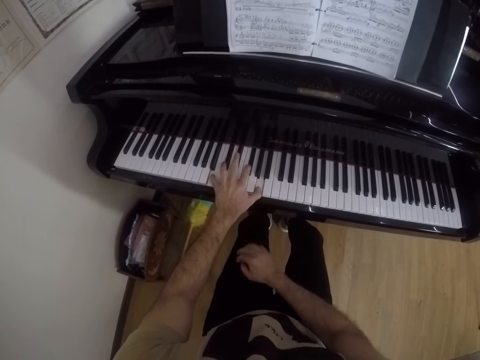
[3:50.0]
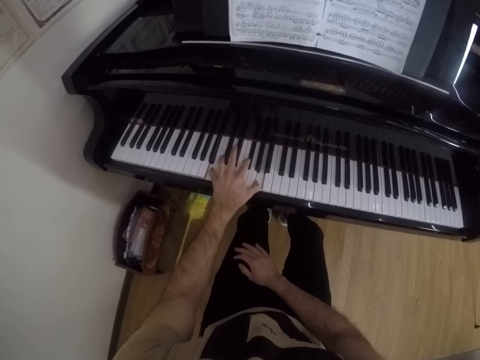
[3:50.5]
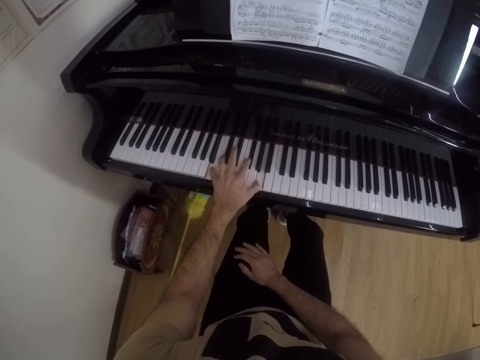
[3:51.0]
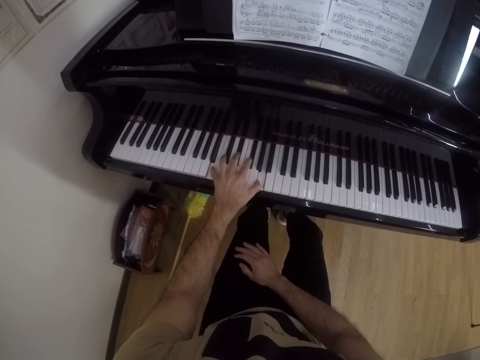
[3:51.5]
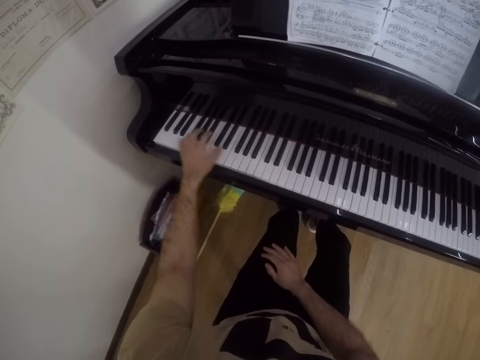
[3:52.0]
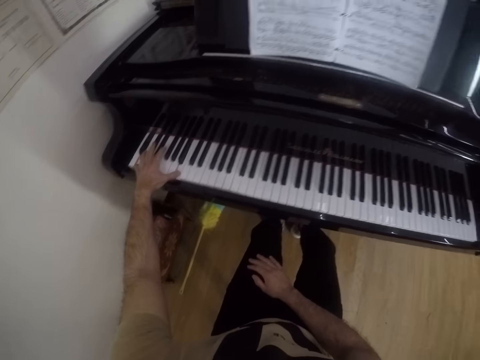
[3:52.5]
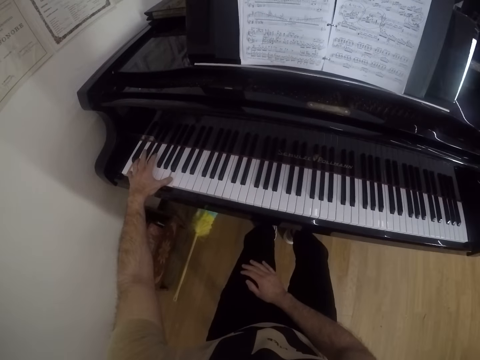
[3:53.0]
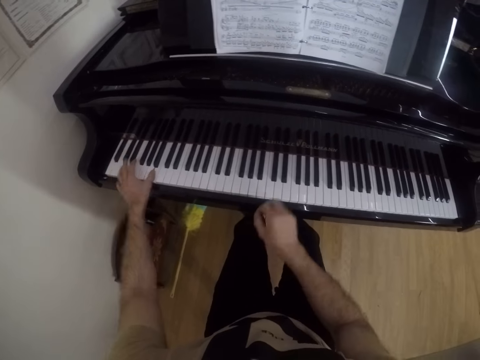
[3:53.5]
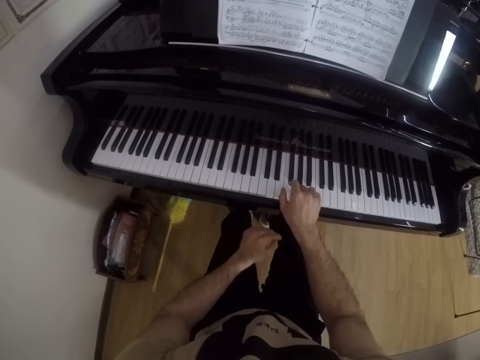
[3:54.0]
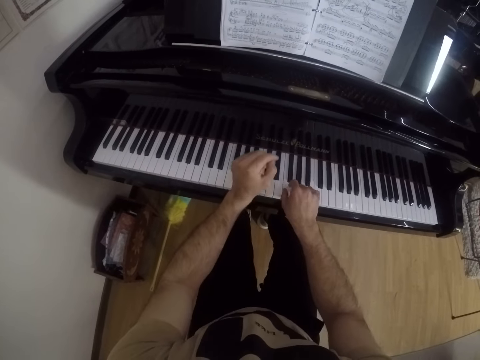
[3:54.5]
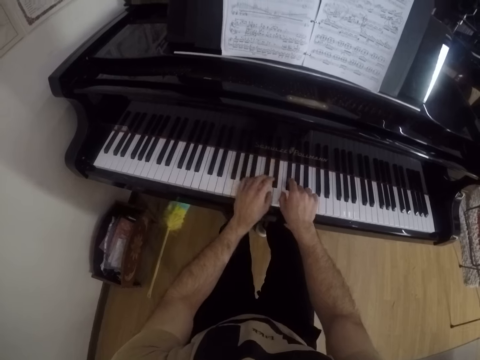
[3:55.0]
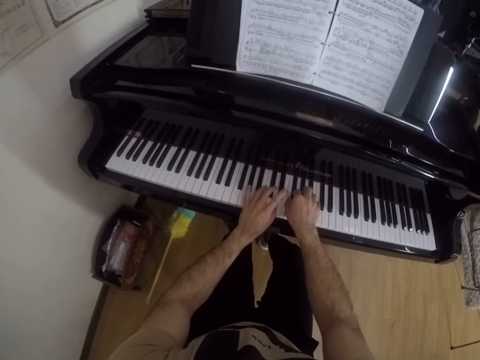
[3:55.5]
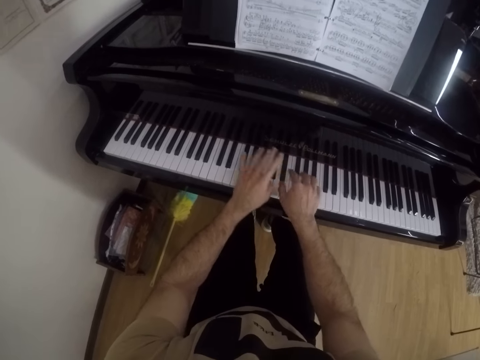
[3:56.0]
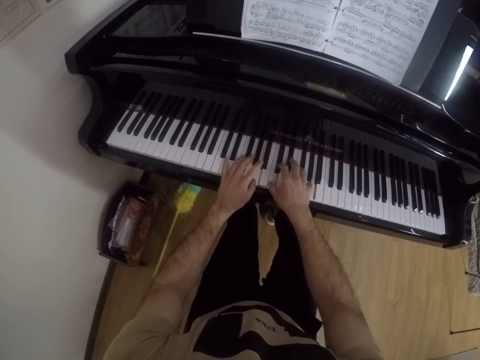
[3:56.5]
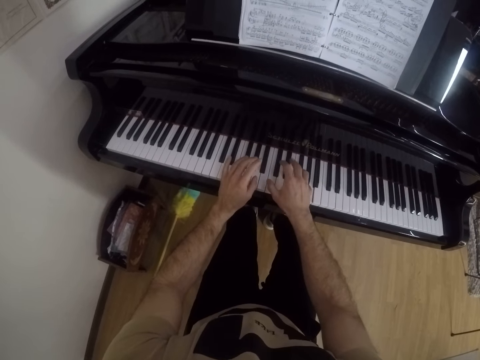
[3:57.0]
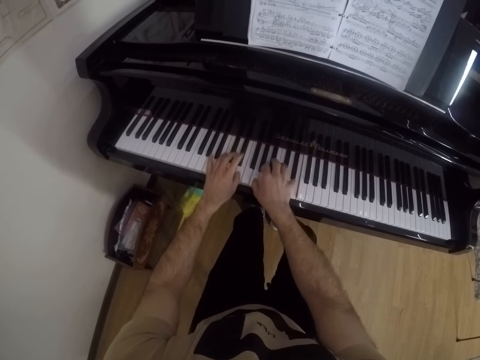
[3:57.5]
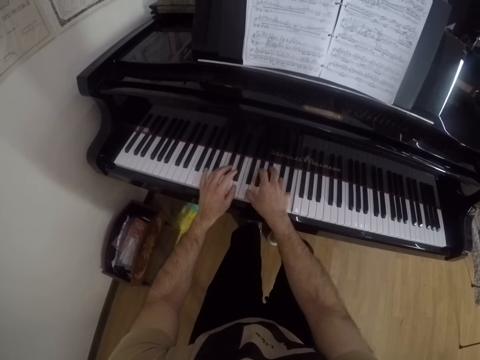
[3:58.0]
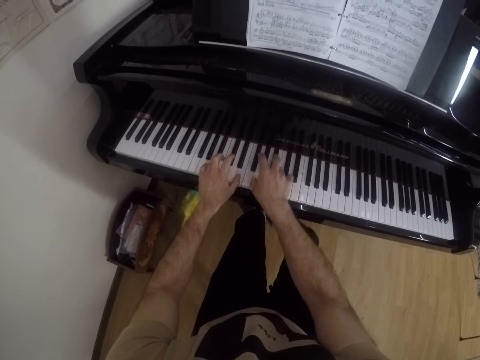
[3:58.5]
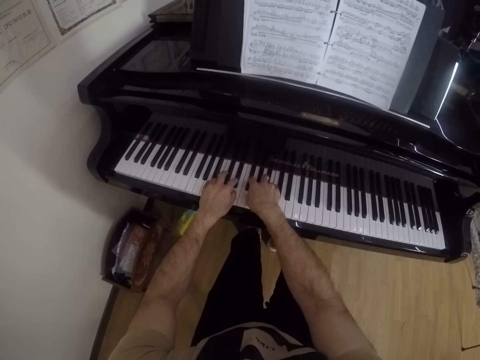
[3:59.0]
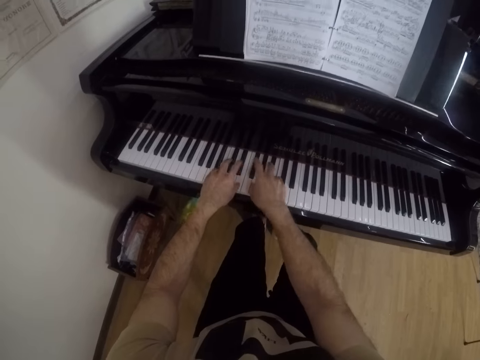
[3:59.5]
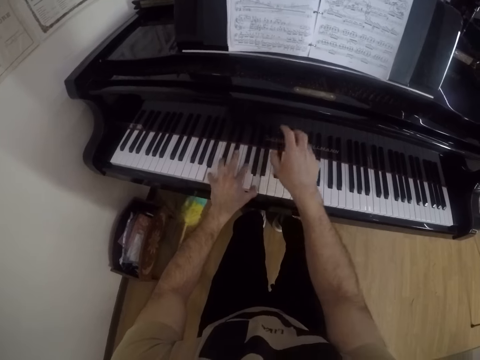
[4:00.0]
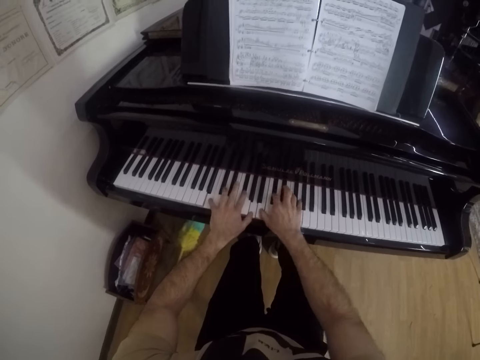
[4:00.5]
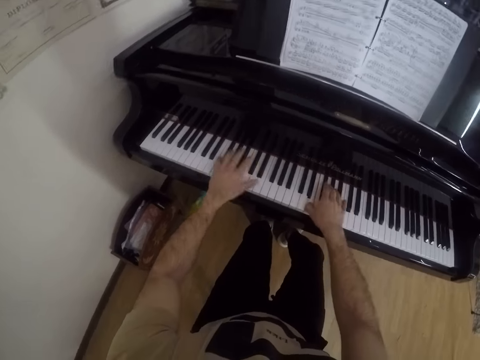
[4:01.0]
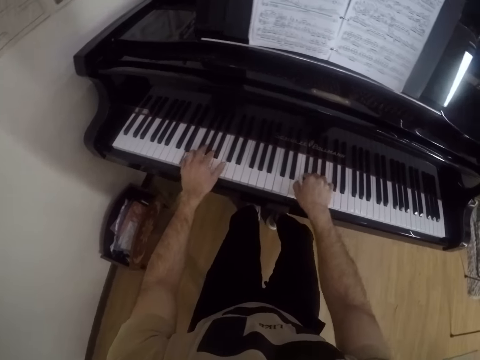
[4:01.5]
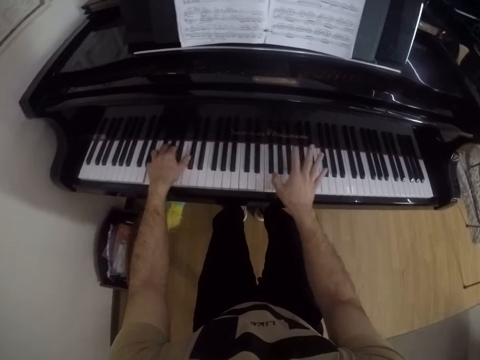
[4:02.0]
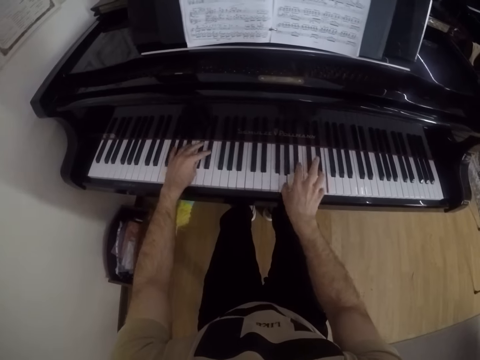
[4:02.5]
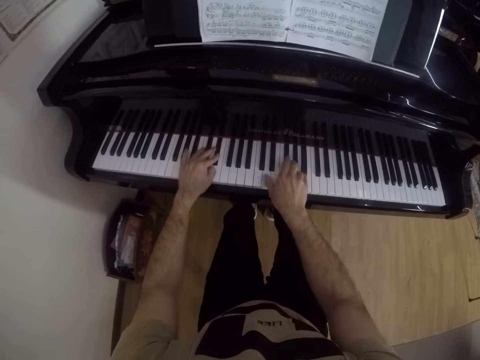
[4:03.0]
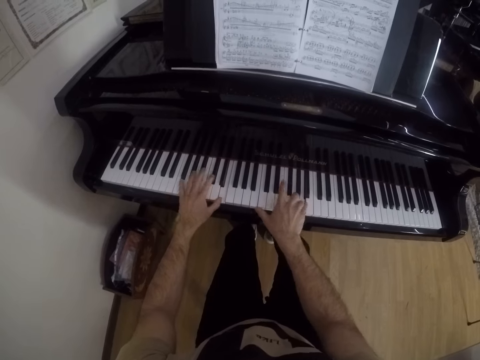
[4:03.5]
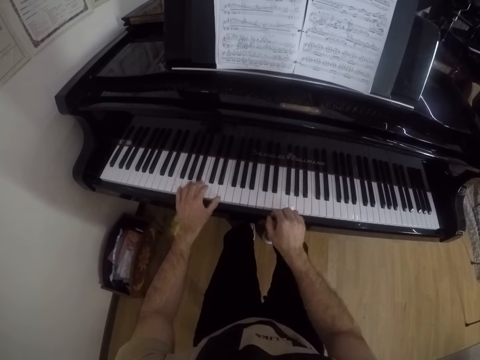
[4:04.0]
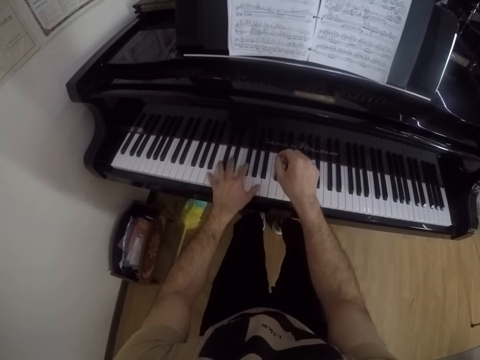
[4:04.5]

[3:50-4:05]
The camera wearer places his right hand on his lap. He plays the keyboard with his right hand. He moves his left hand and plays the piano with both hands.

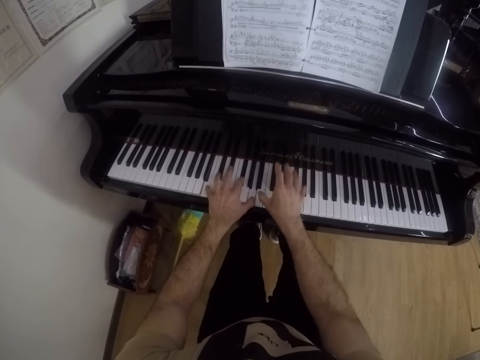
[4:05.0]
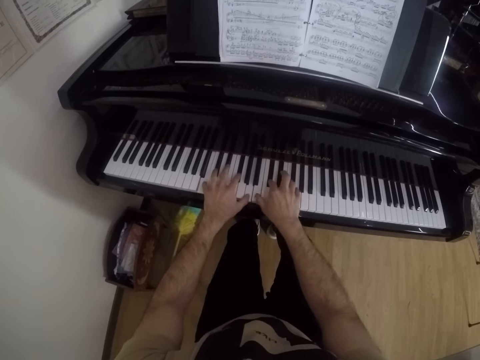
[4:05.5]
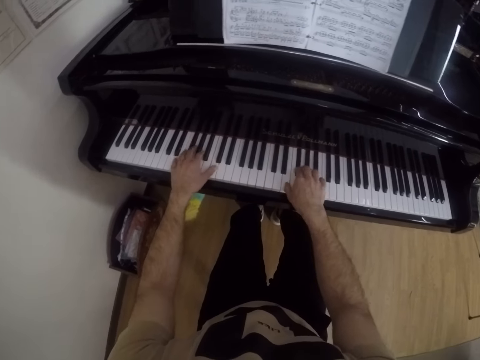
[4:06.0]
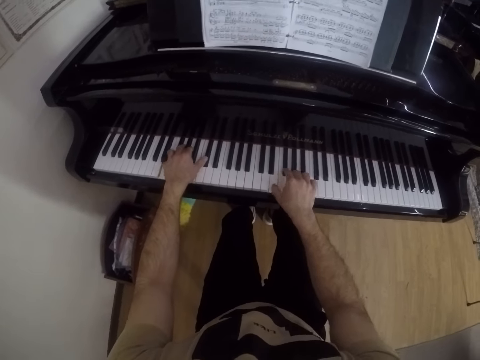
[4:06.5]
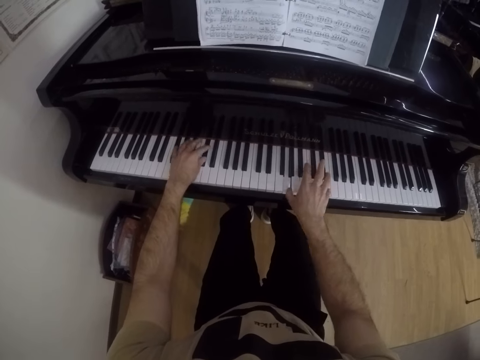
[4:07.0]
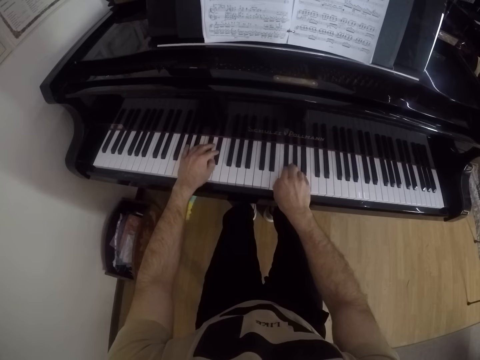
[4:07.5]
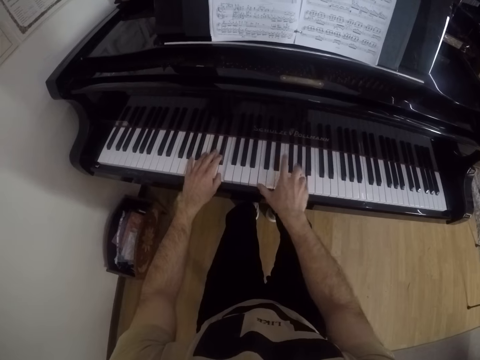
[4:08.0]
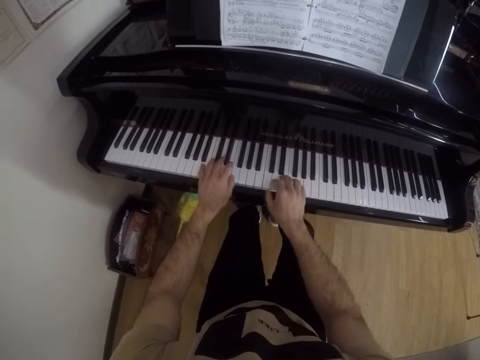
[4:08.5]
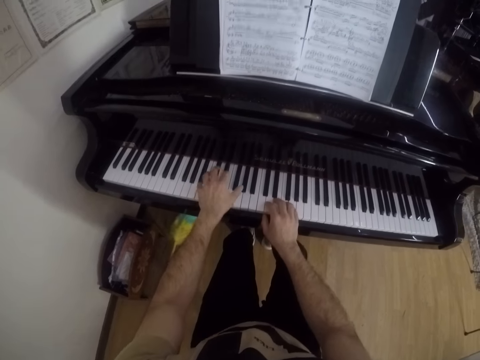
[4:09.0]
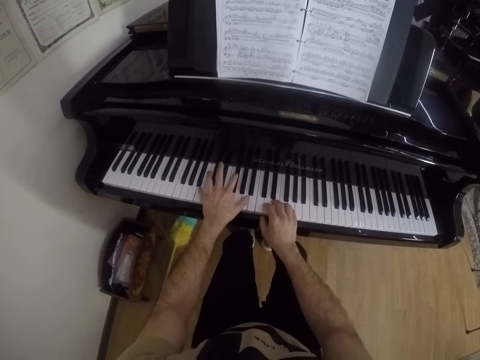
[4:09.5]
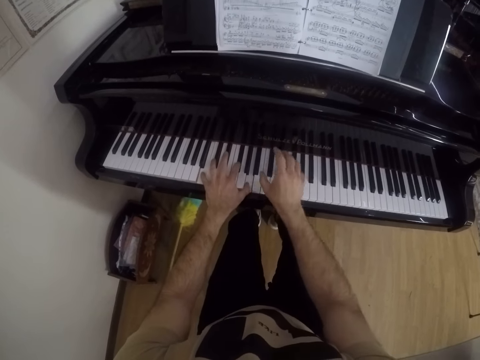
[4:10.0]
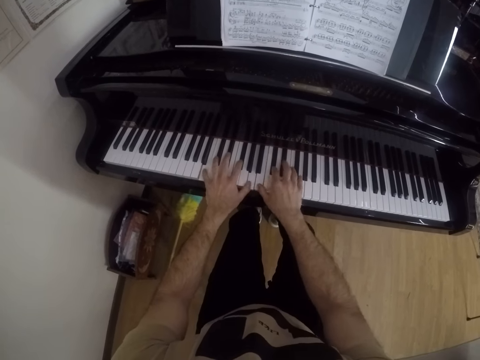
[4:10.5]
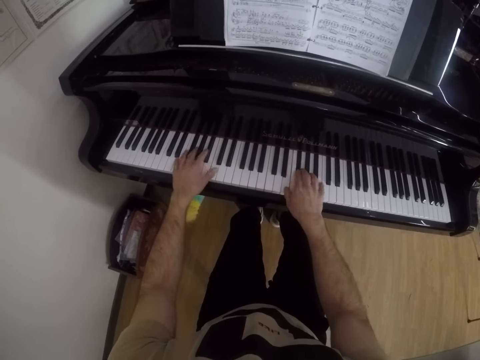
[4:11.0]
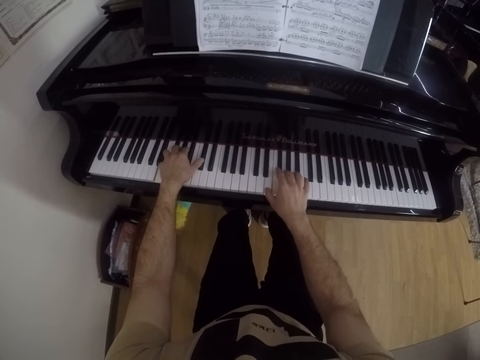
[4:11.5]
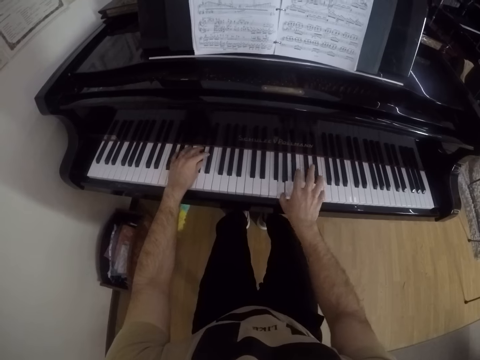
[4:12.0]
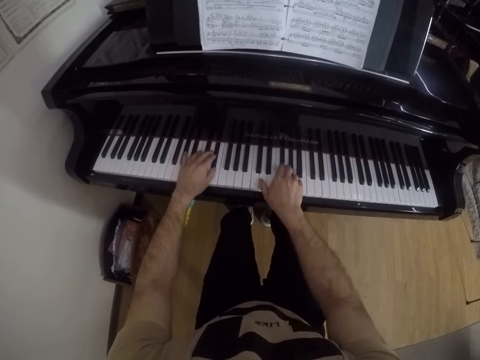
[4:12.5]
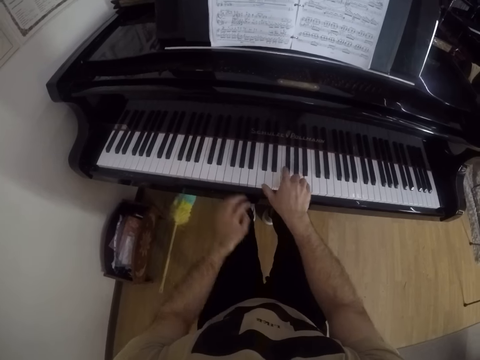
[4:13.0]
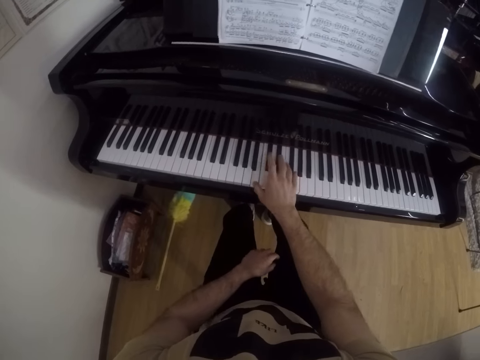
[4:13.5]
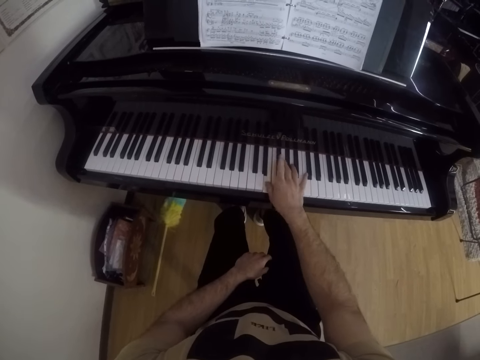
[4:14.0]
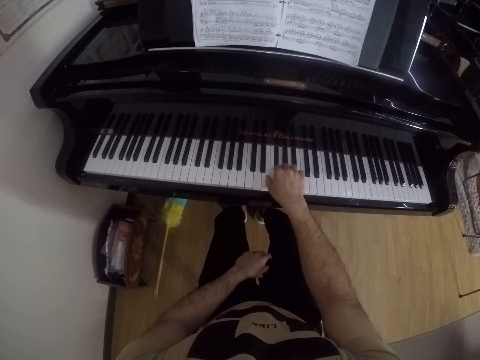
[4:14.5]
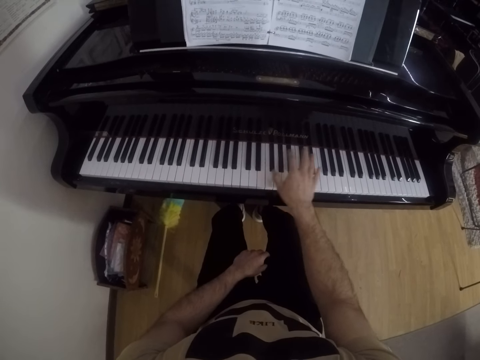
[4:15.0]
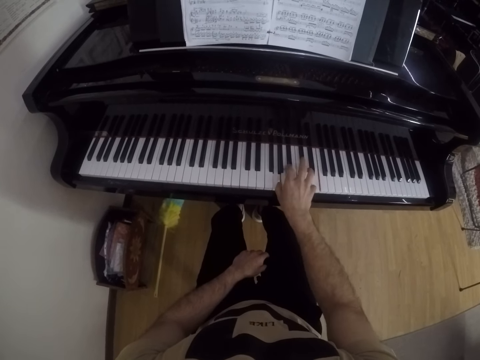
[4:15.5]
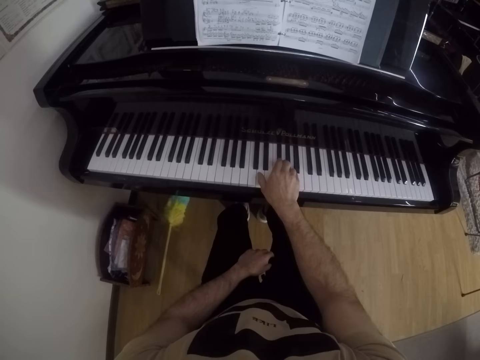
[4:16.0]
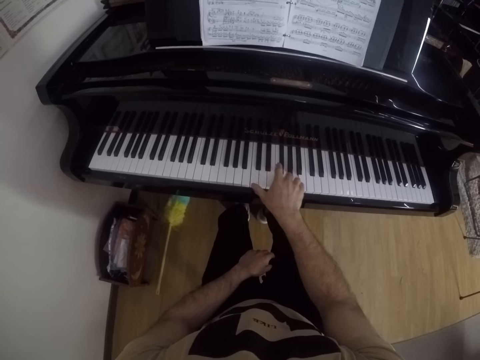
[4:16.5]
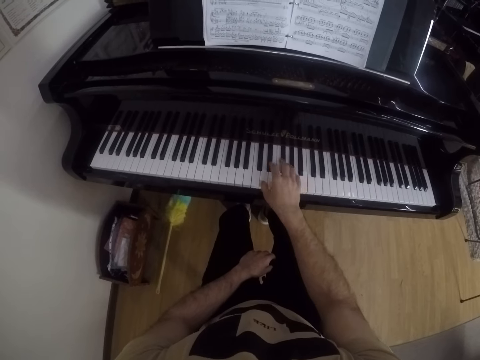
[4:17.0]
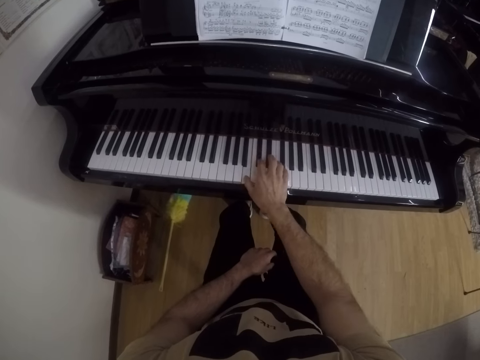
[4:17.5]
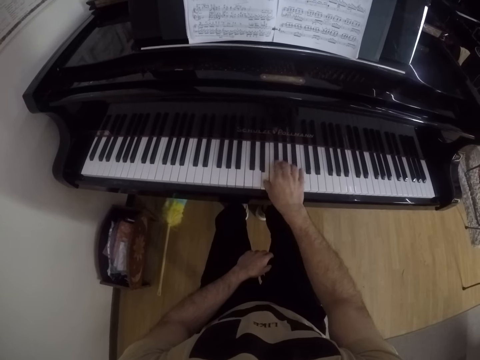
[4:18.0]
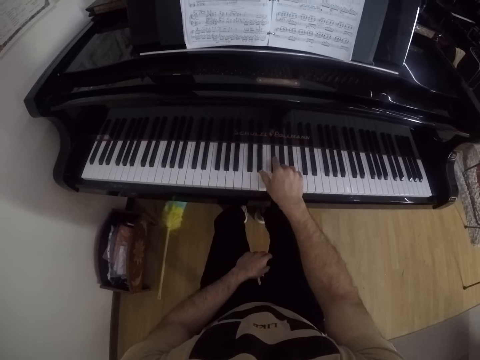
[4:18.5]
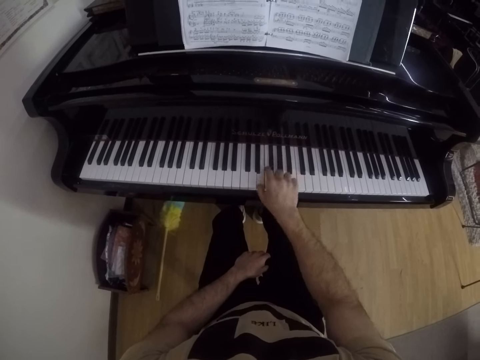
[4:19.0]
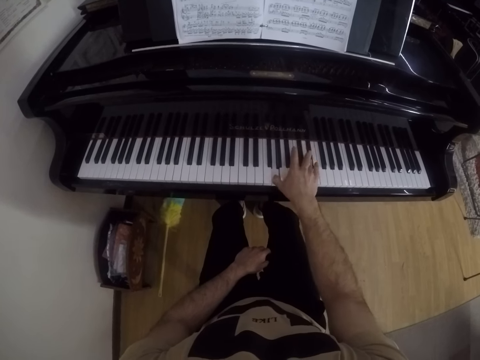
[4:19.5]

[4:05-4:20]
The camera wearer places his left hand on his lap. He plays the piano with his right hand.
